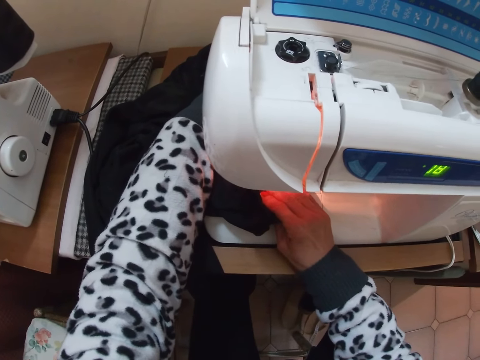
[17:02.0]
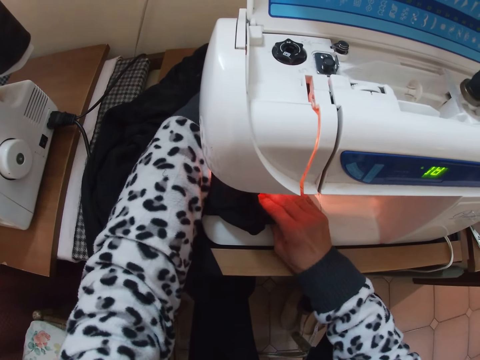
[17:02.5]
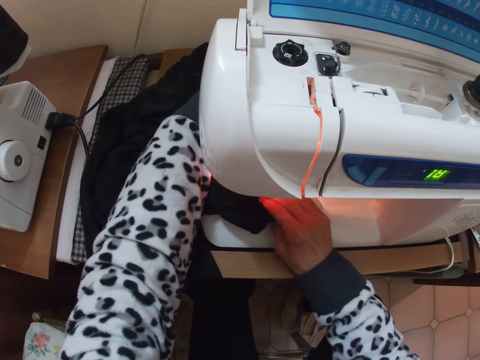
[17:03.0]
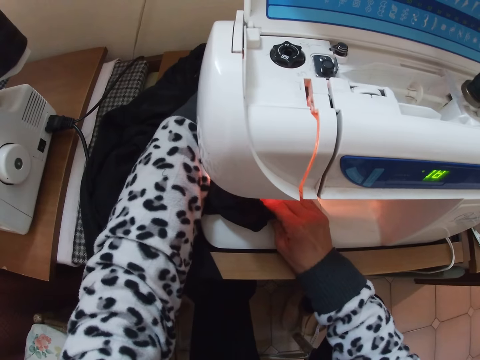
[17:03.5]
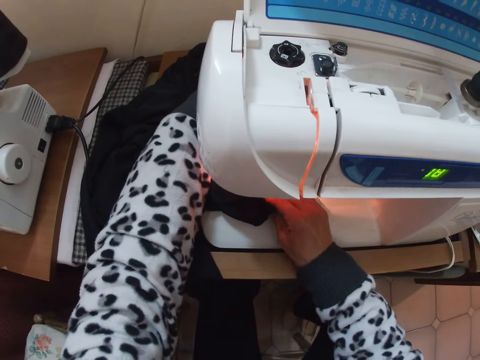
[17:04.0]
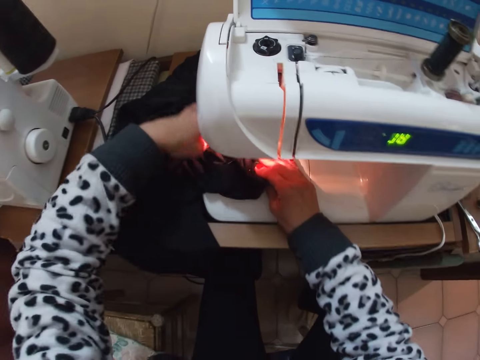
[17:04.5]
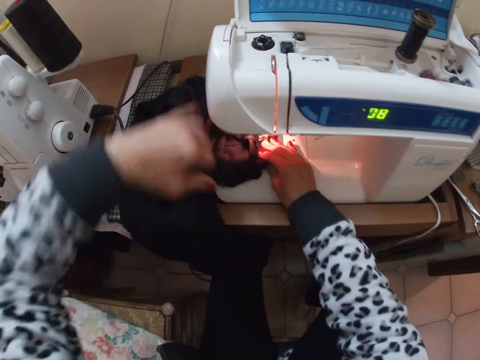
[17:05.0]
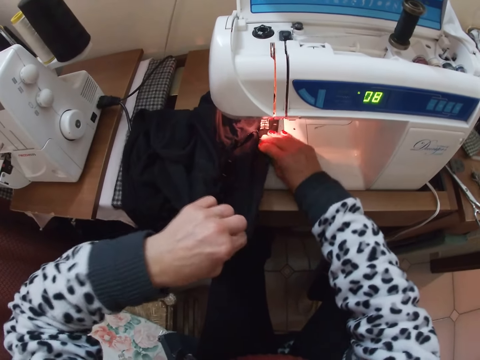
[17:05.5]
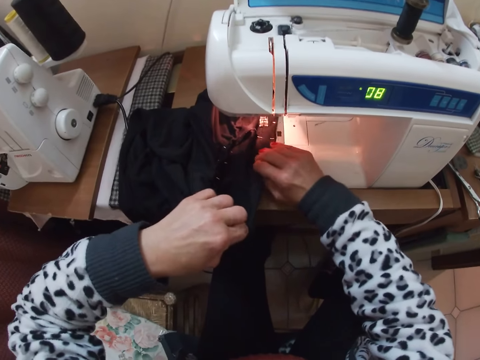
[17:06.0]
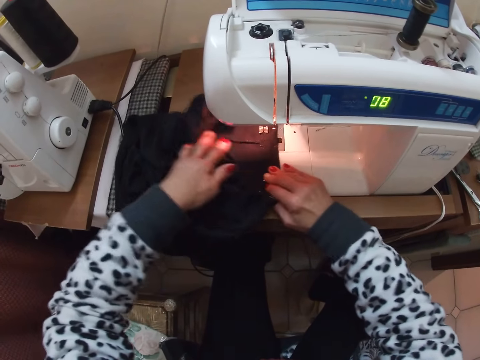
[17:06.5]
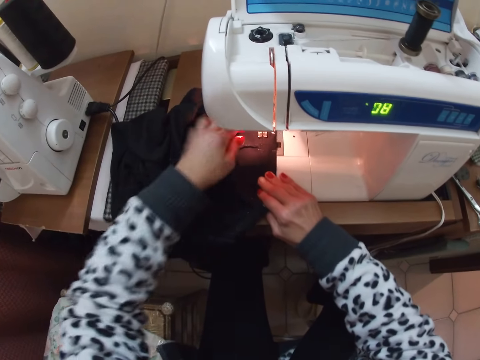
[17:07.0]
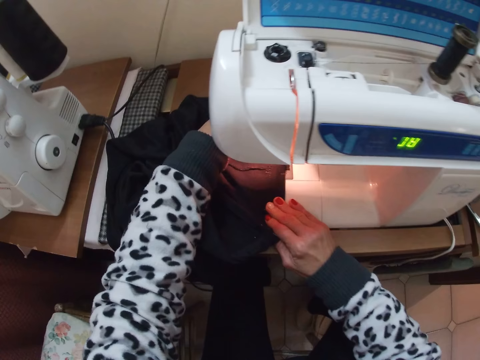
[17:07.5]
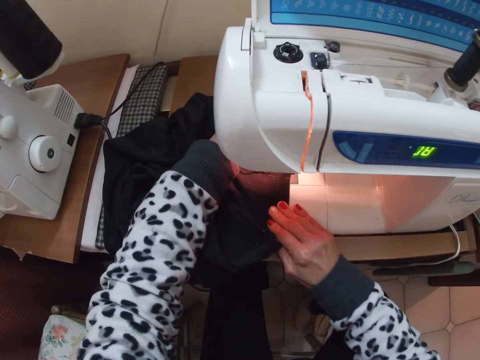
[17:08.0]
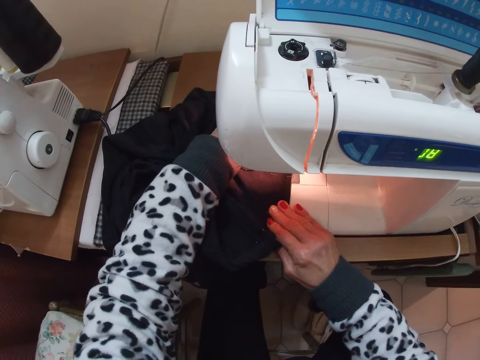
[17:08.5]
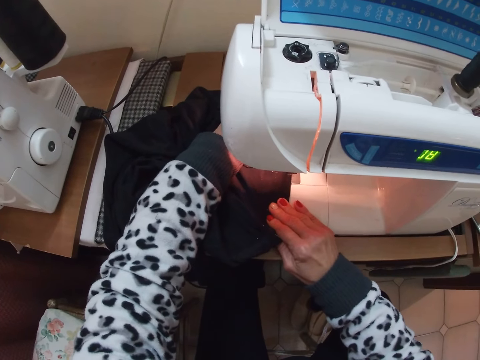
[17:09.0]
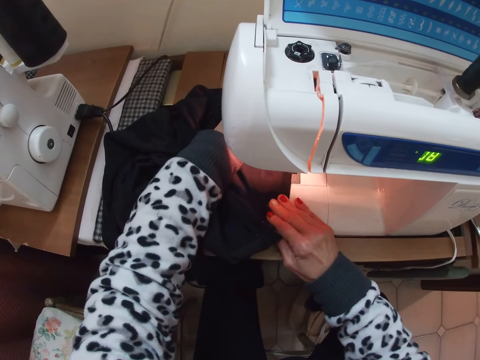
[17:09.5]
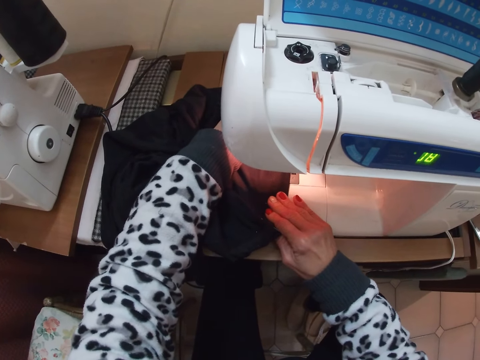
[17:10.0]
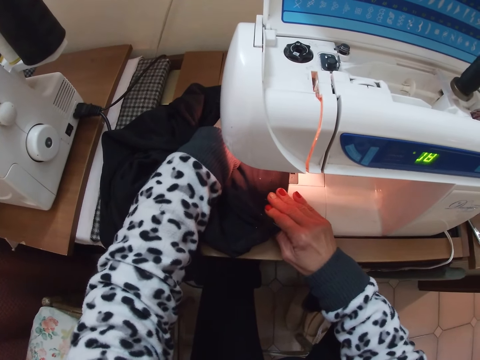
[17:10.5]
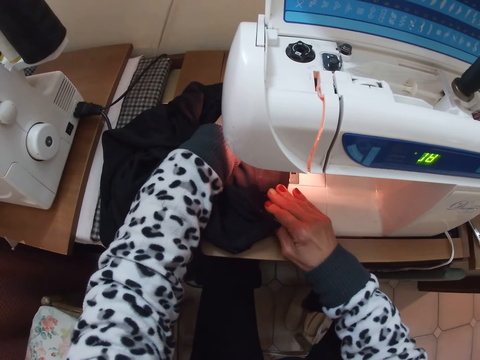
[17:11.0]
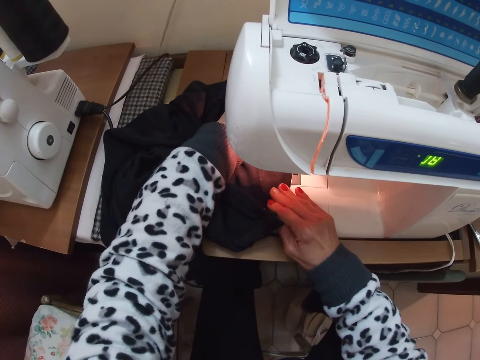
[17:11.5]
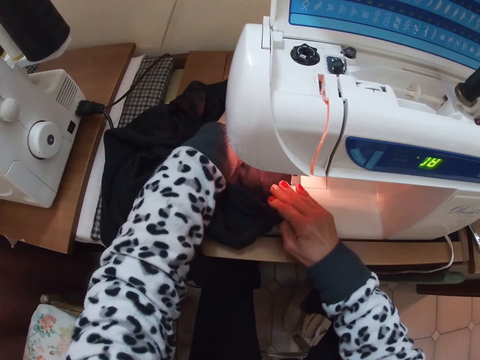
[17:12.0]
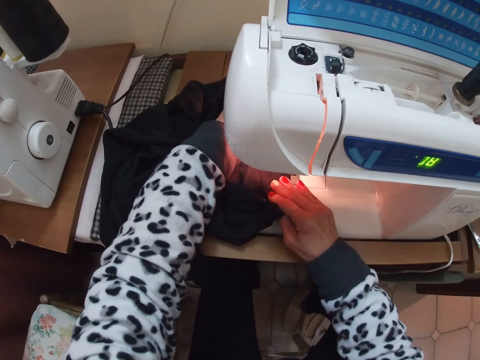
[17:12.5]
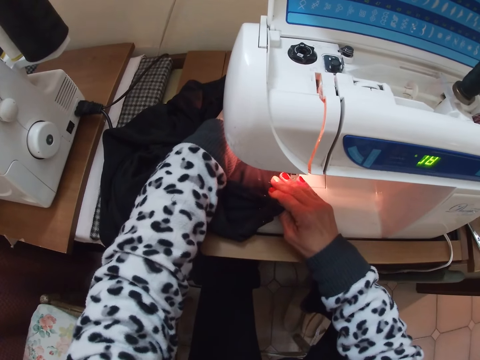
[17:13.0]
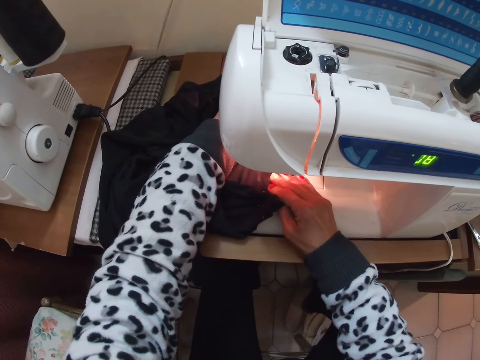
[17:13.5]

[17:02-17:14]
The camera wearer lifts the garment. They put the garment on the worktop. They align the garment. They stitch the garment.

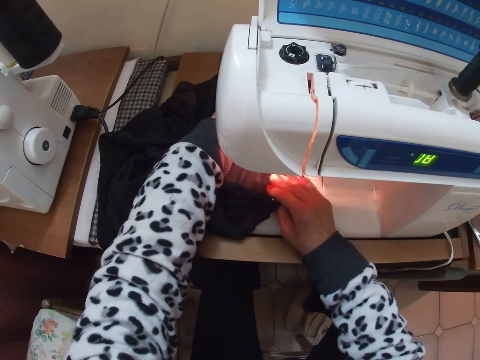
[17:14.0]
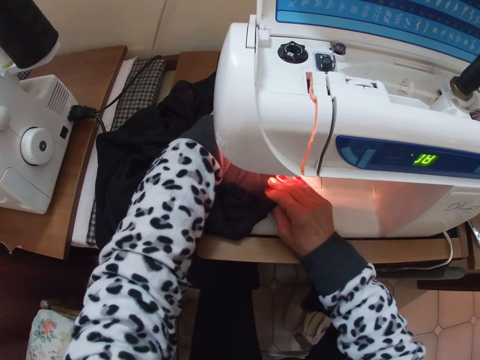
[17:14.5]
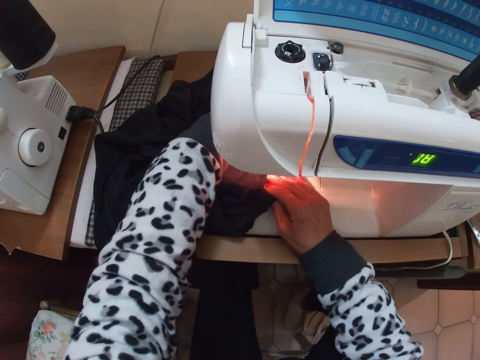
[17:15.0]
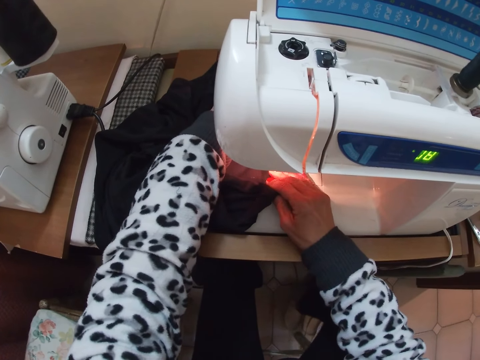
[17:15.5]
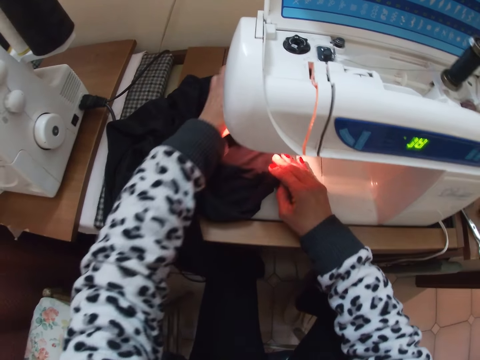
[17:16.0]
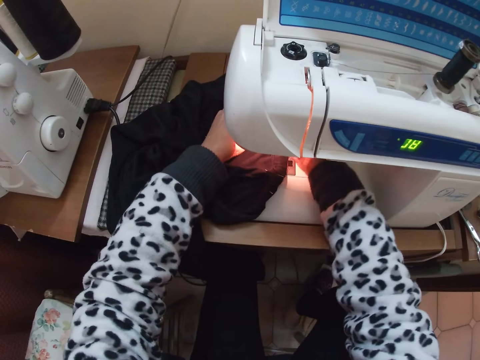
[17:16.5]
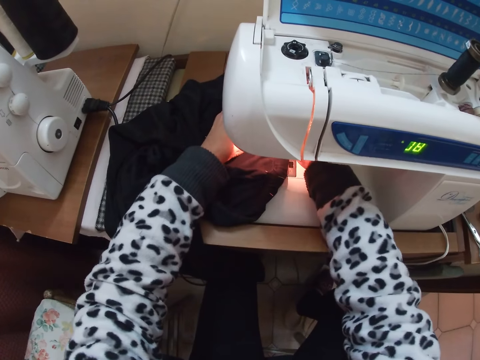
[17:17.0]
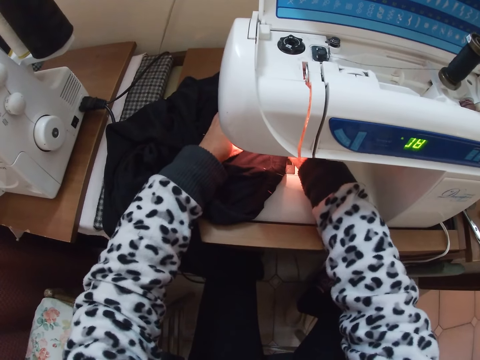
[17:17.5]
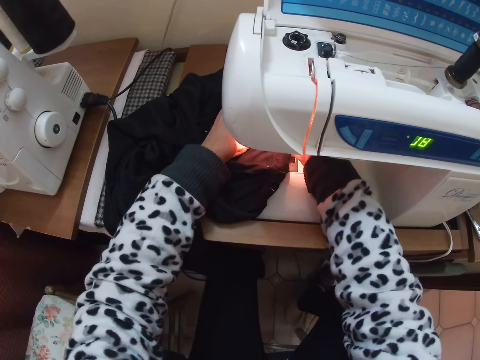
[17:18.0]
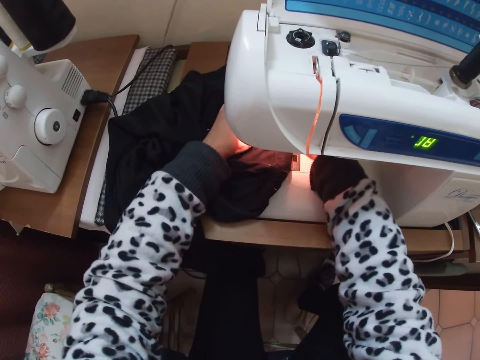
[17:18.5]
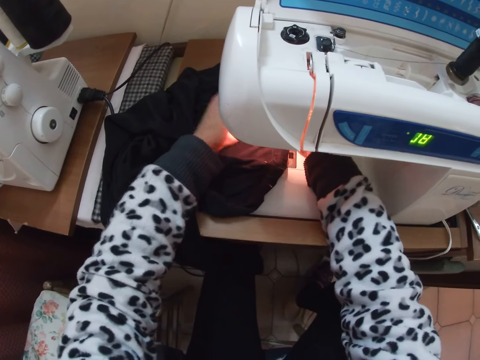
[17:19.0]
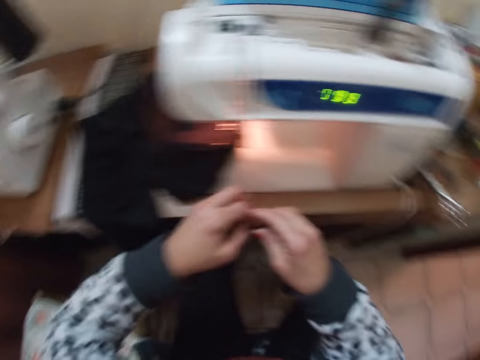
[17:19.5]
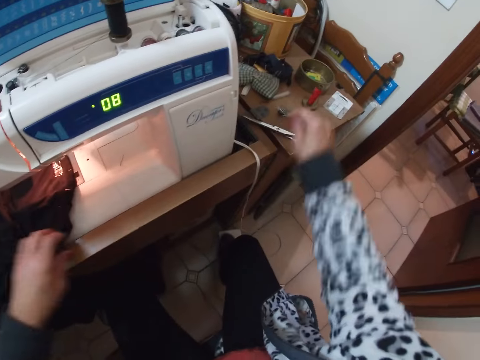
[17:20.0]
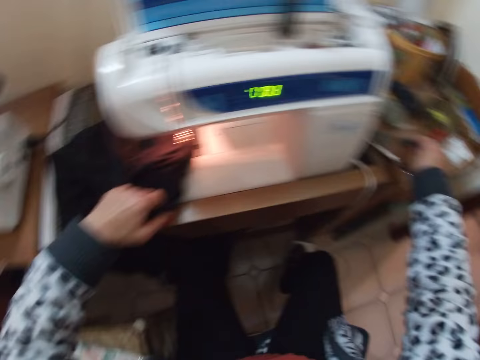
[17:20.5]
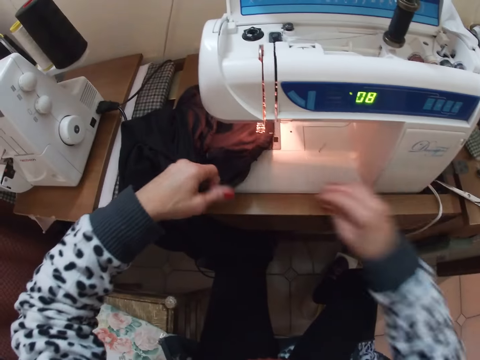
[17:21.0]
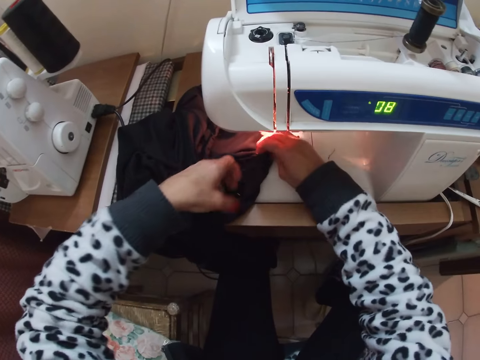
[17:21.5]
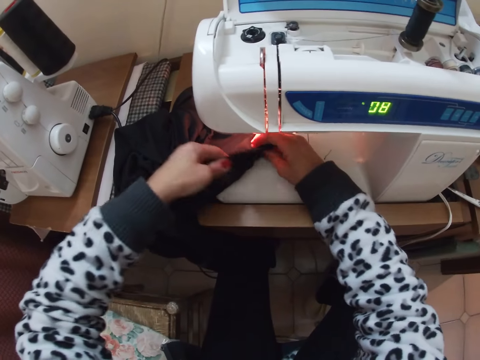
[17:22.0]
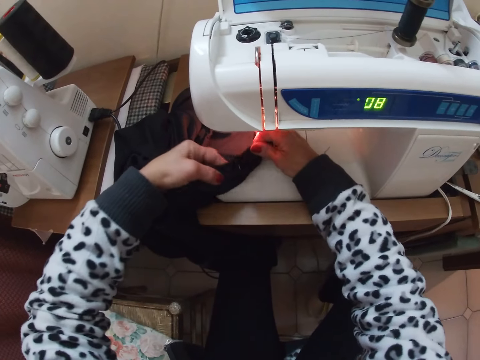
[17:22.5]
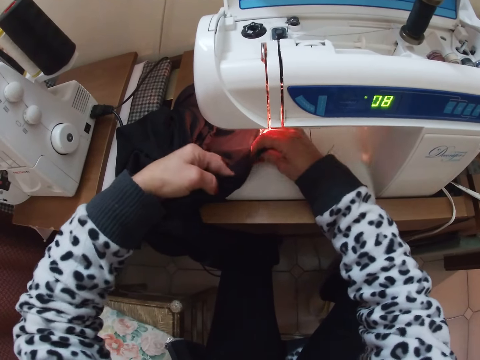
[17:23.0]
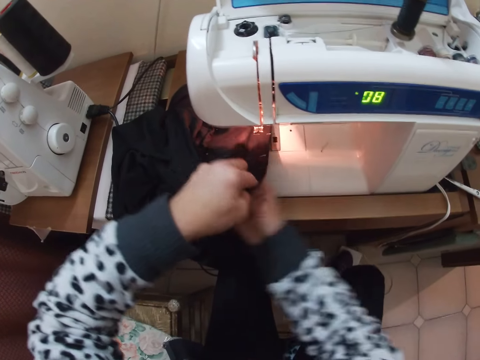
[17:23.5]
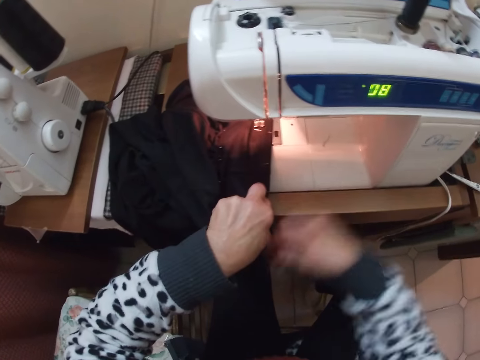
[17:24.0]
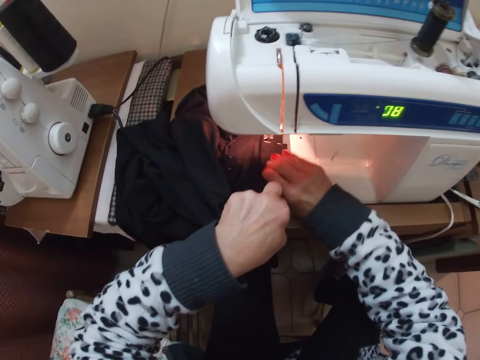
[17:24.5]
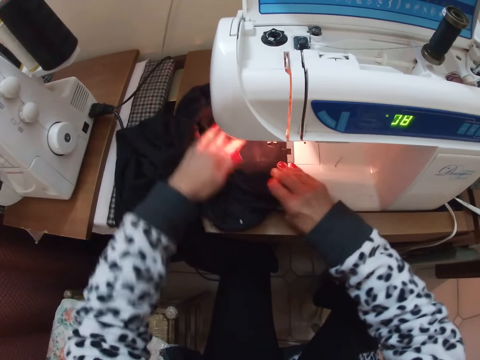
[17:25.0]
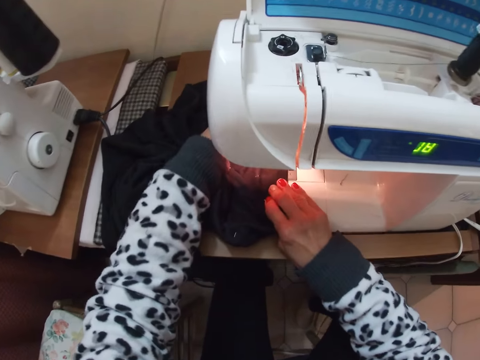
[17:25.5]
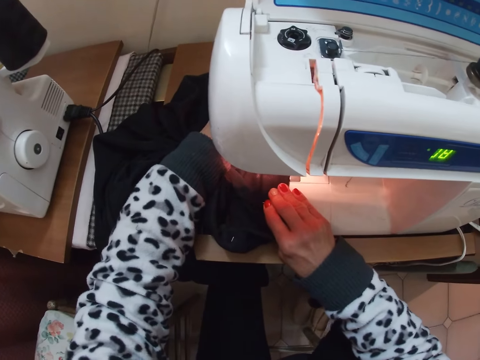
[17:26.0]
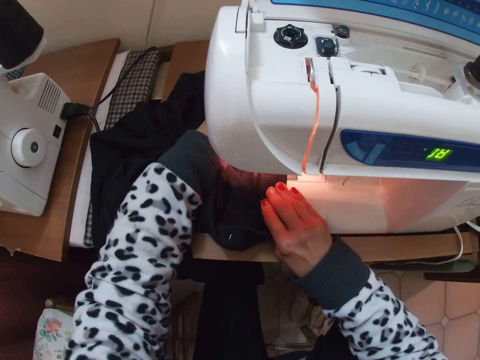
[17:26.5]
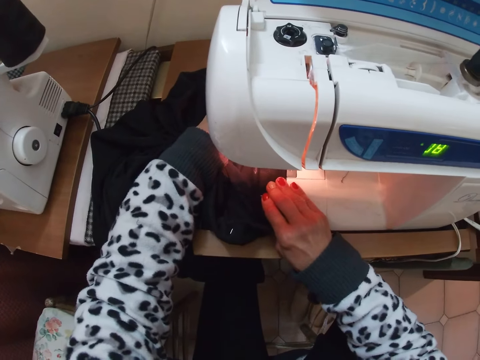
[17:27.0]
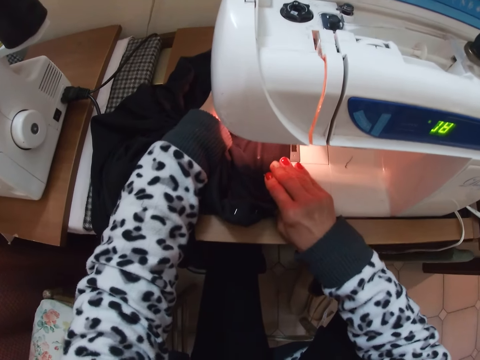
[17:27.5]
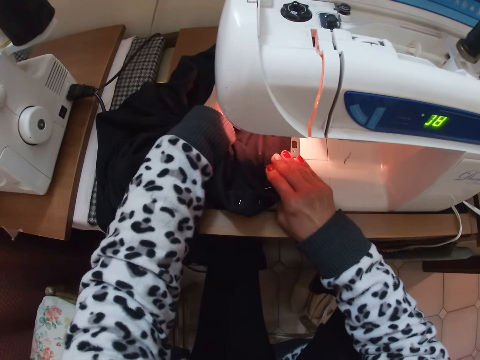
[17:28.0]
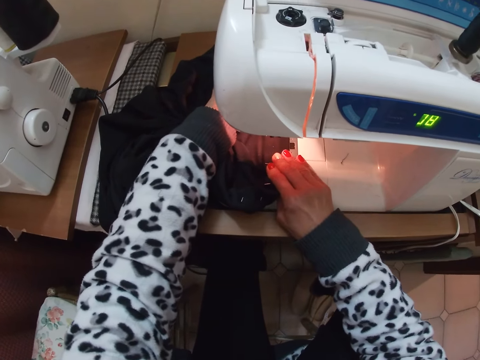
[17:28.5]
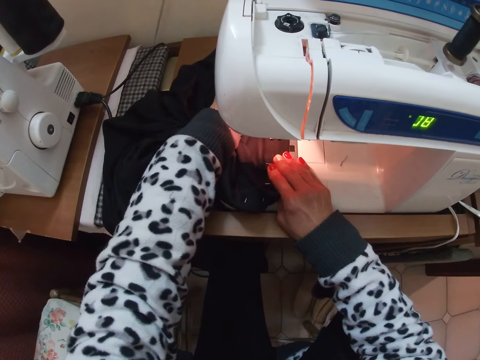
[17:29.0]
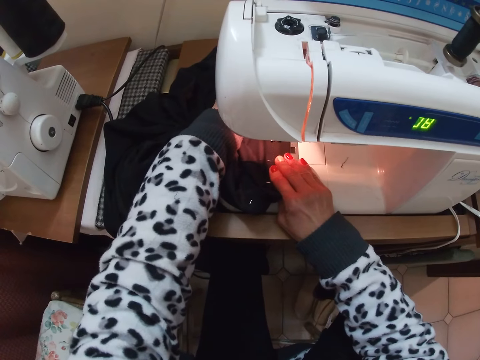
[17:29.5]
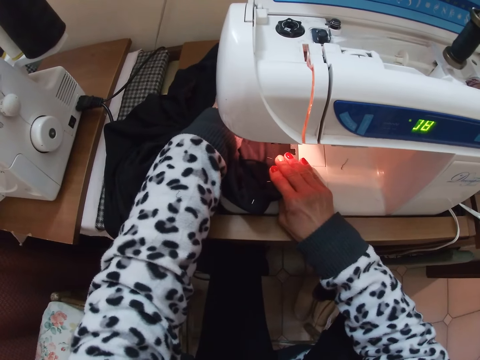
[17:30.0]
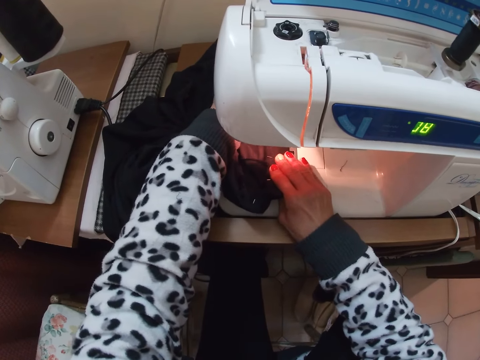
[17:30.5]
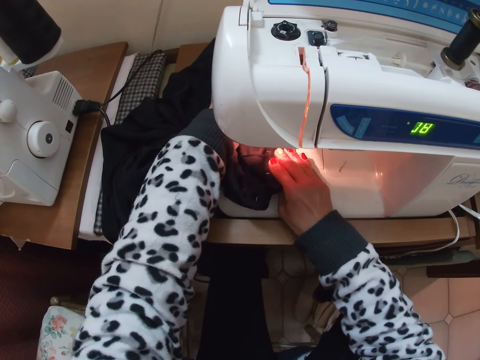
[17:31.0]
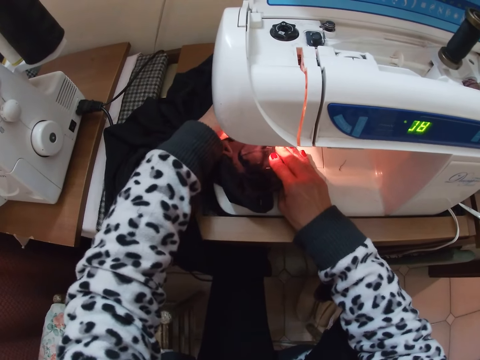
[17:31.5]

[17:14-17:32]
The camera wearer moves a hand. They remove a hand from the garment. They move the other hand in the sewing machine. They remove both hands from the sewing machine. They exchange a pin to the other hand. They drop a needle on the table. They hold the garment. They put the pin on the worktop. They hold the garment with the other hand. They align the garment. They remove a hand from the garment. They move the garment. They remove a hand from the garment. They put a hand on the garment. They remove a hand from the garment. They put a hand on the garment. They stitch the garment.
